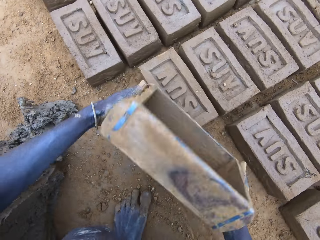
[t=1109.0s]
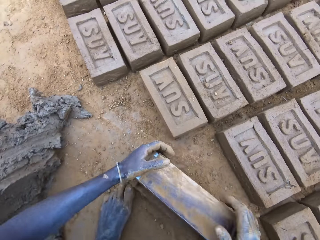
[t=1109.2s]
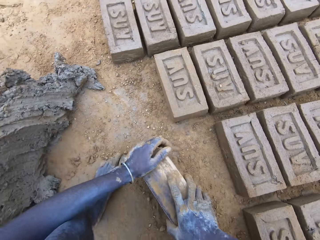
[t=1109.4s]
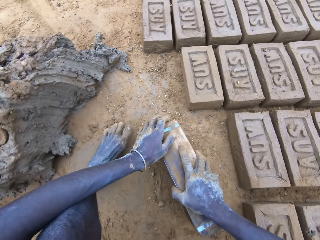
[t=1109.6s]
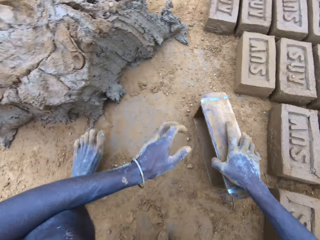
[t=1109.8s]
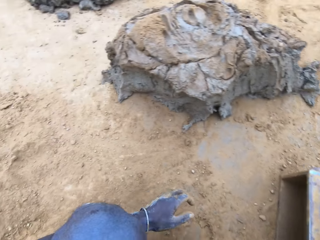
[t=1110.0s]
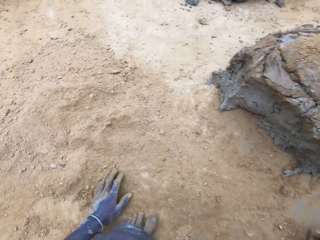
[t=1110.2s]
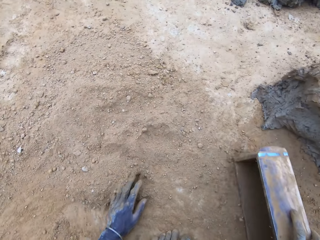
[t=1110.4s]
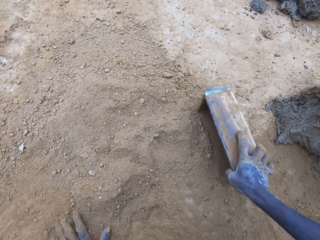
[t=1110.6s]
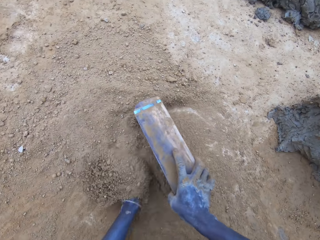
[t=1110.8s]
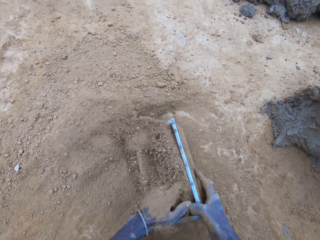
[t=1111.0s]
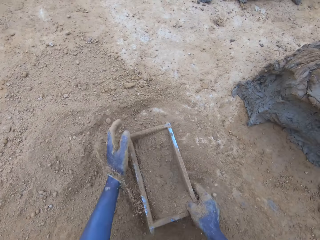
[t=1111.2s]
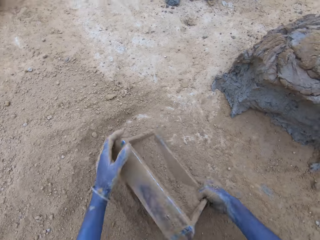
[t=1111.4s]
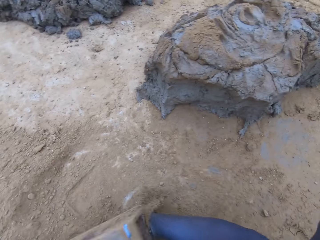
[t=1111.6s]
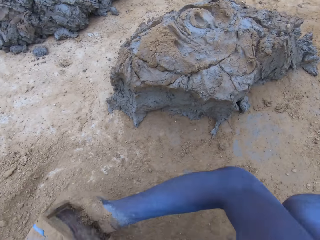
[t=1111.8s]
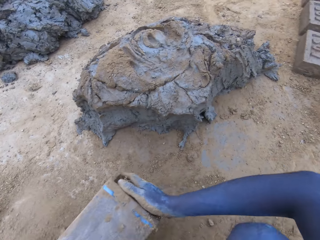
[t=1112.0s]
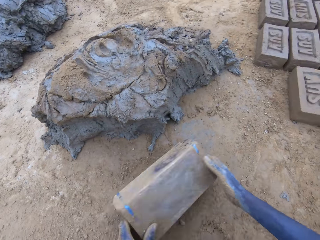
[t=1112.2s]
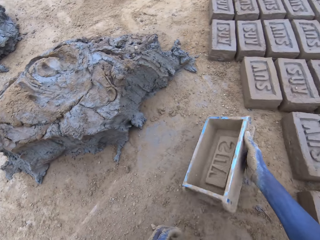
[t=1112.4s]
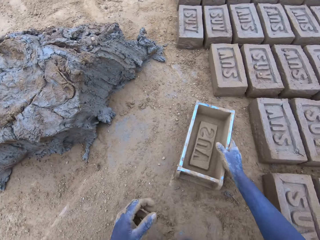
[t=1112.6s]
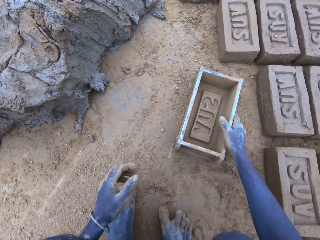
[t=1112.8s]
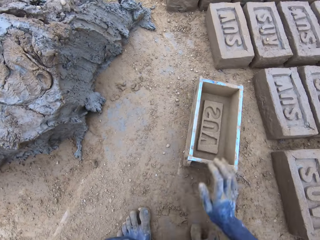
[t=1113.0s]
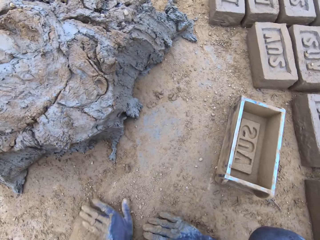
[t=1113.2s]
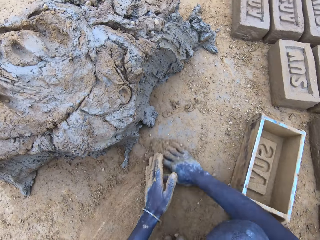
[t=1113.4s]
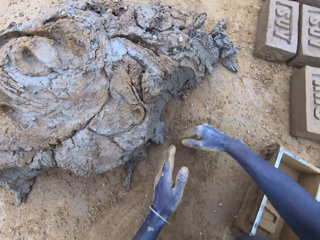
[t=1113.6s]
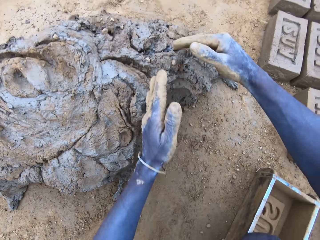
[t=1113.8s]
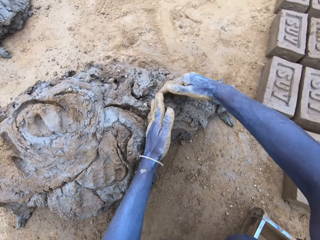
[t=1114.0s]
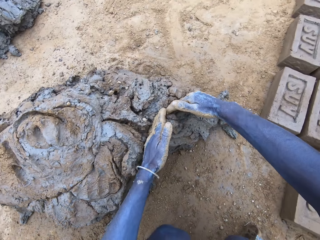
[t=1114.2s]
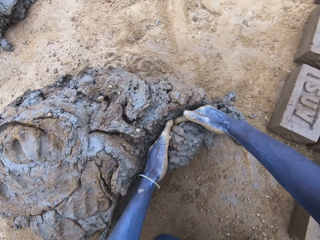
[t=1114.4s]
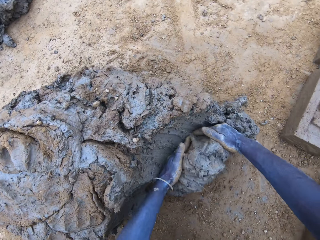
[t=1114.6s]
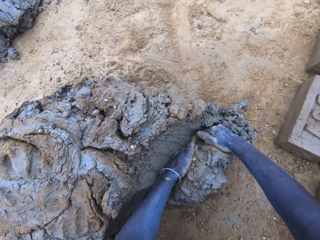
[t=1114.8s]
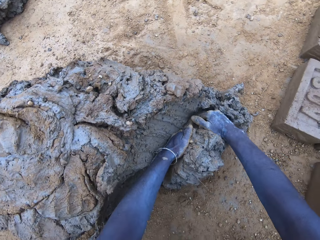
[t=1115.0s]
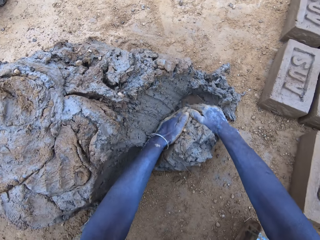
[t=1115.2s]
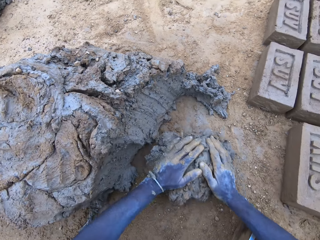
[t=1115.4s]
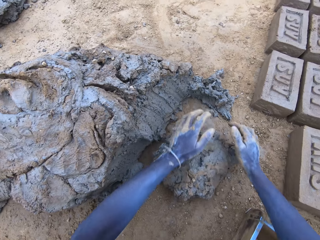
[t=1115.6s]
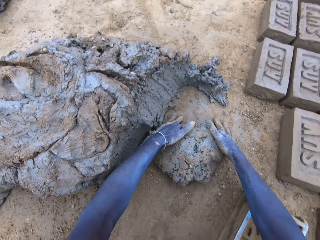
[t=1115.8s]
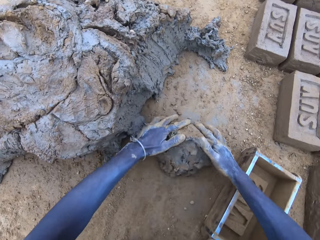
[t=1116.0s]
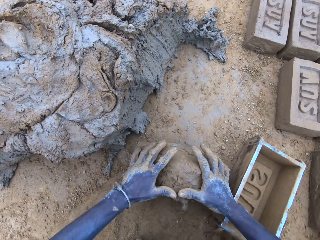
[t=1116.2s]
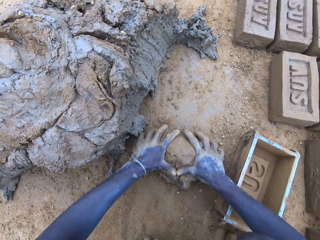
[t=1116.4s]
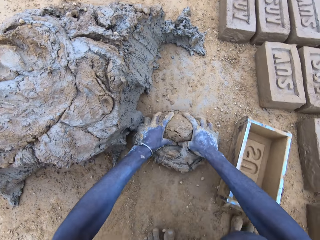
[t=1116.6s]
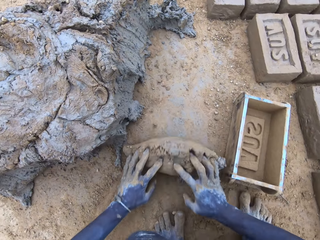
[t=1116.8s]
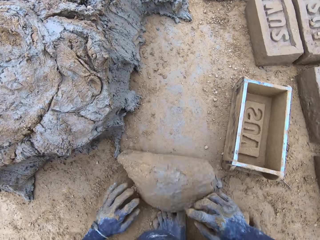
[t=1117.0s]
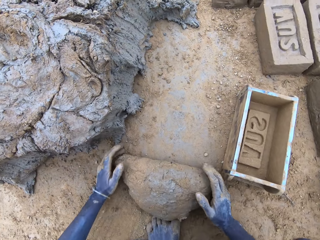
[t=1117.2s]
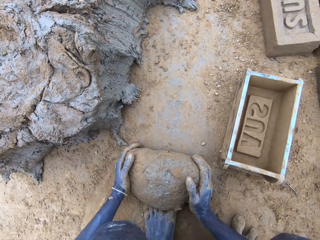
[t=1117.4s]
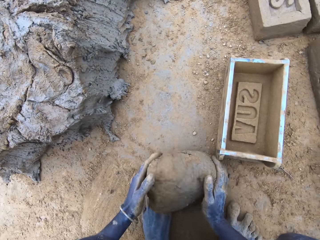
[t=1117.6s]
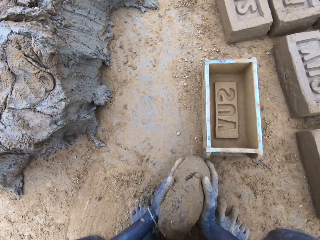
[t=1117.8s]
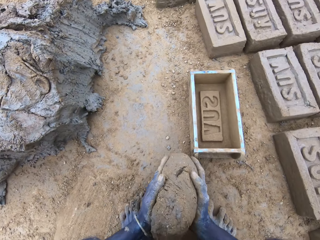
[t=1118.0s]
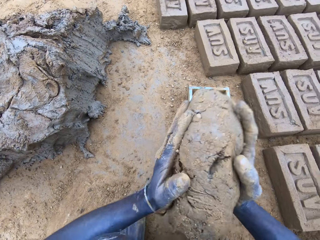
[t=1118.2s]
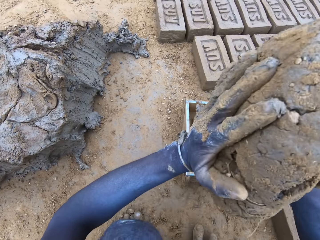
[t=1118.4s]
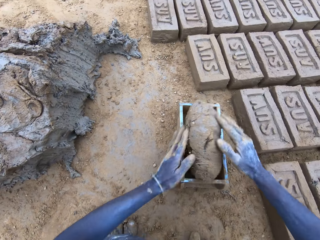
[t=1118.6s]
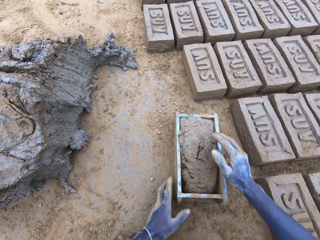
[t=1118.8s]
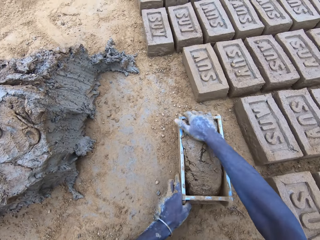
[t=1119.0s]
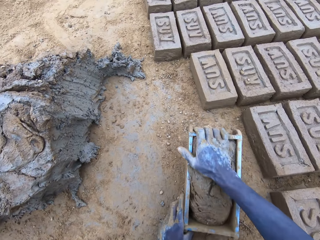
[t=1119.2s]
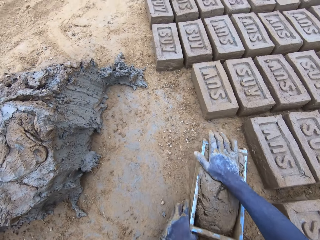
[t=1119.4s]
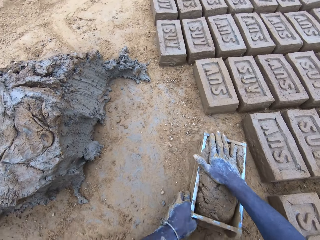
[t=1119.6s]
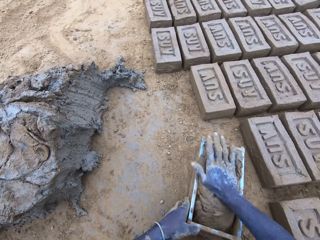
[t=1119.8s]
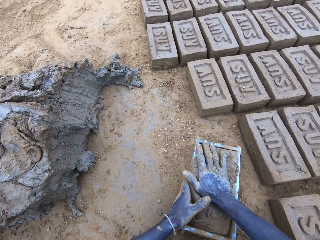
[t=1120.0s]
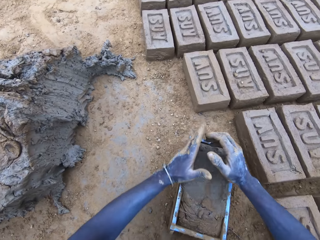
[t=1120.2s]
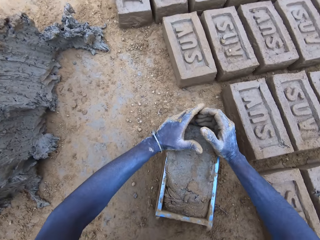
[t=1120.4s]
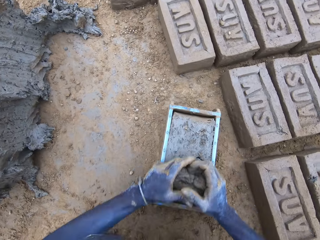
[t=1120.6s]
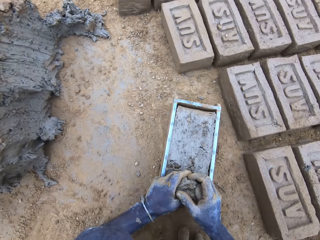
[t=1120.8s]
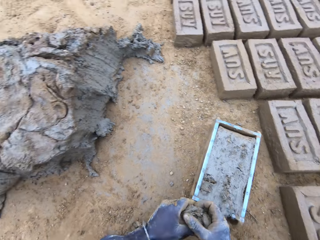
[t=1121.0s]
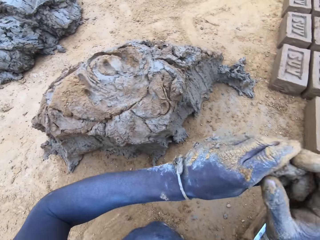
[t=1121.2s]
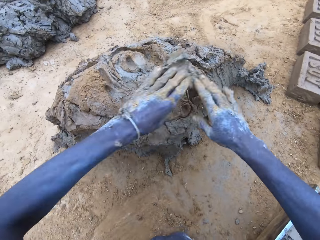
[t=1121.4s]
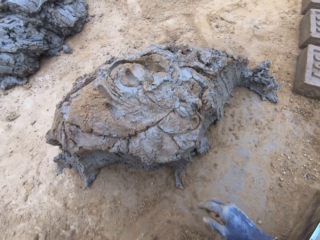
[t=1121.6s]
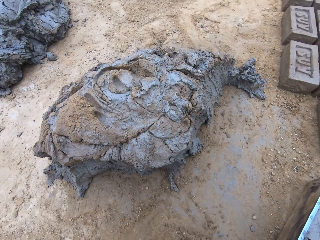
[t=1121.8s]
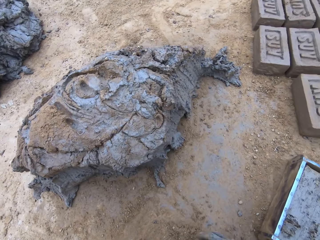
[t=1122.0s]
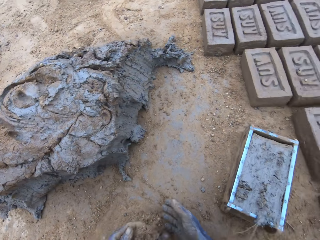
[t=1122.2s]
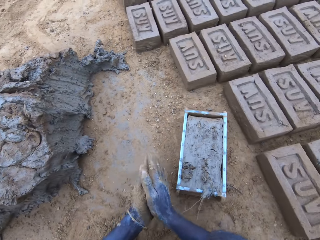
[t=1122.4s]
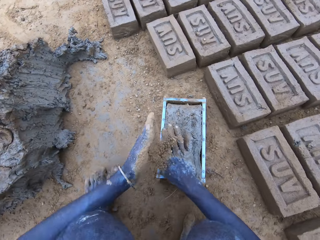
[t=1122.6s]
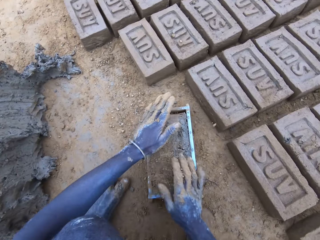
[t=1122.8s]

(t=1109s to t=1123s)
The camera wearer flips back the wooden brick moulder or brickmould and produces a mud brick. They put soil in the wooden brick moulder. They pour the soil from the brickmould on the ground. They put the wooden brick moulder on the ground. They scoop mud. They cut the mud with a hand and roll the mud on the ground. They put the mud in the wooden brick moulder. They press the mud in the wooden brick moulder. They remove the excess mud from the wooden brick moulder. They throw the mud on the pile of mud.

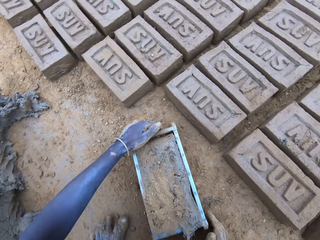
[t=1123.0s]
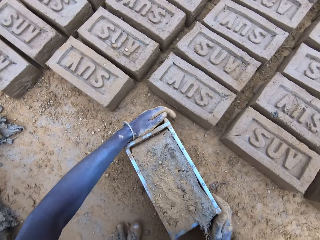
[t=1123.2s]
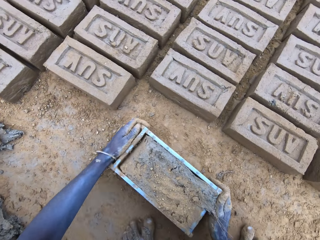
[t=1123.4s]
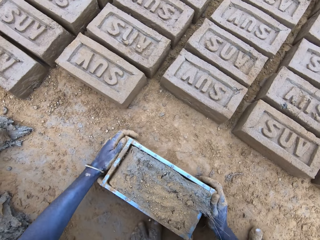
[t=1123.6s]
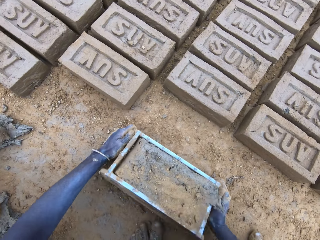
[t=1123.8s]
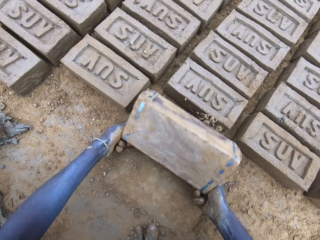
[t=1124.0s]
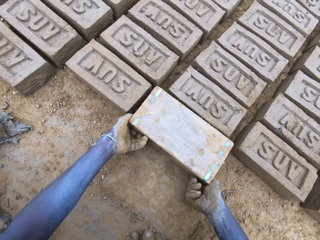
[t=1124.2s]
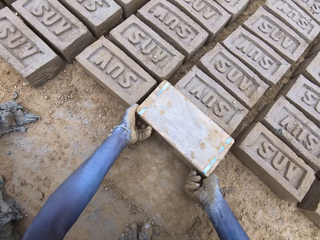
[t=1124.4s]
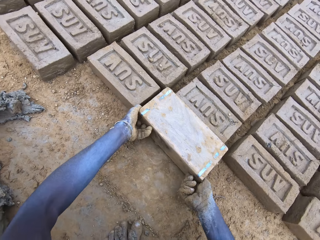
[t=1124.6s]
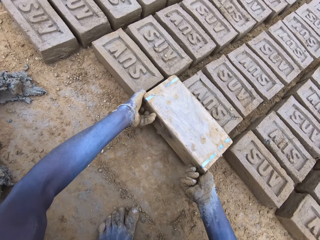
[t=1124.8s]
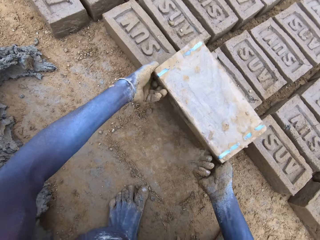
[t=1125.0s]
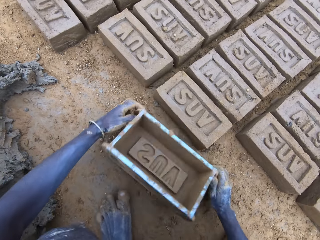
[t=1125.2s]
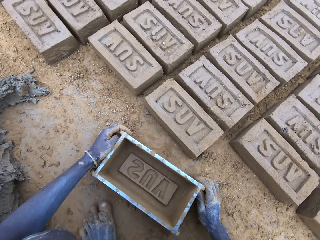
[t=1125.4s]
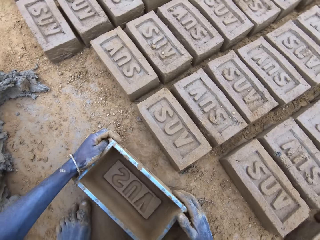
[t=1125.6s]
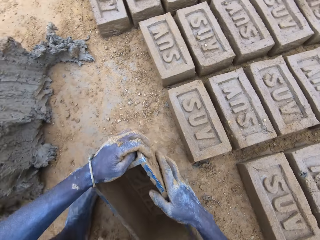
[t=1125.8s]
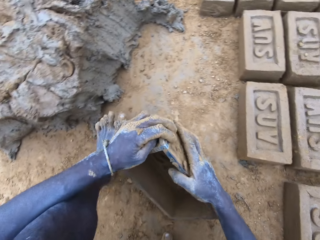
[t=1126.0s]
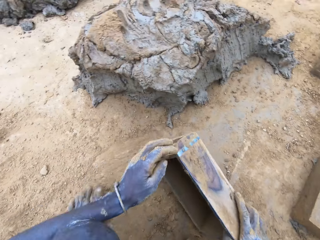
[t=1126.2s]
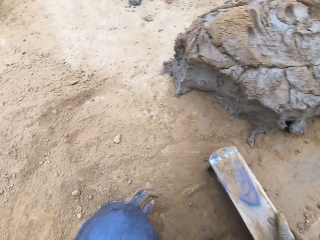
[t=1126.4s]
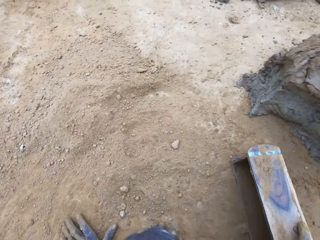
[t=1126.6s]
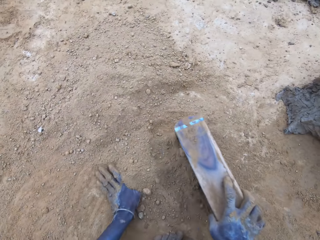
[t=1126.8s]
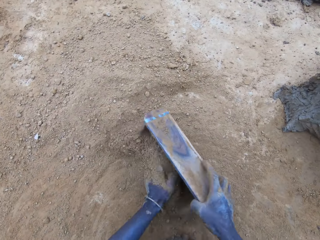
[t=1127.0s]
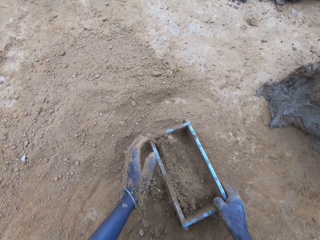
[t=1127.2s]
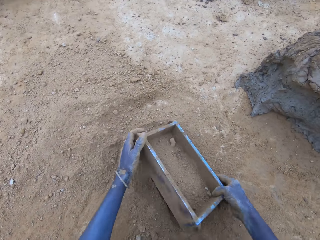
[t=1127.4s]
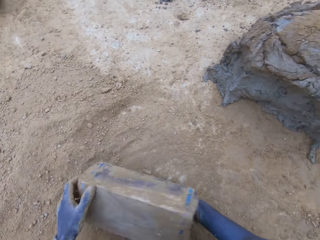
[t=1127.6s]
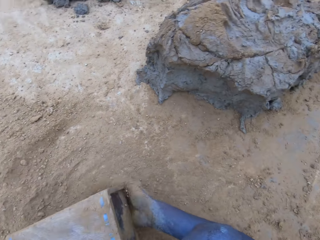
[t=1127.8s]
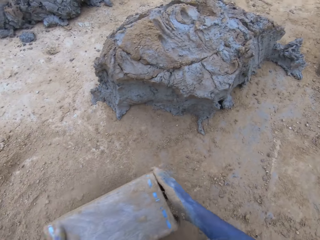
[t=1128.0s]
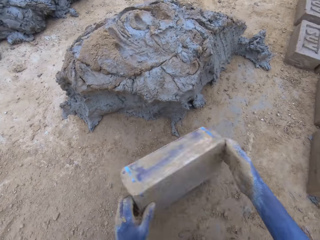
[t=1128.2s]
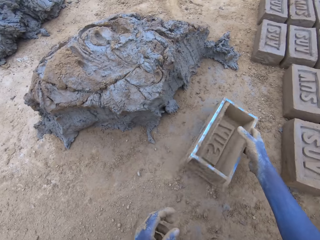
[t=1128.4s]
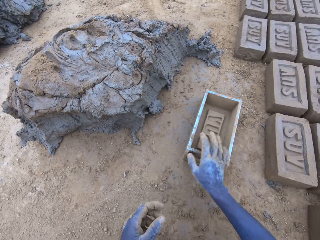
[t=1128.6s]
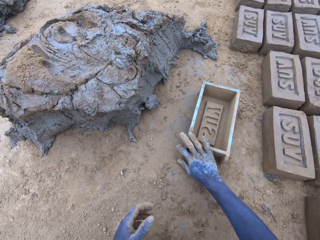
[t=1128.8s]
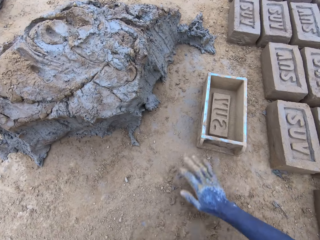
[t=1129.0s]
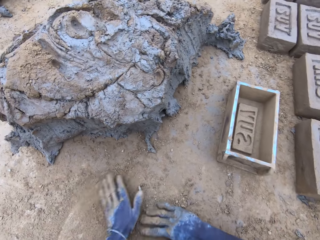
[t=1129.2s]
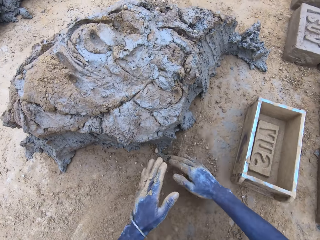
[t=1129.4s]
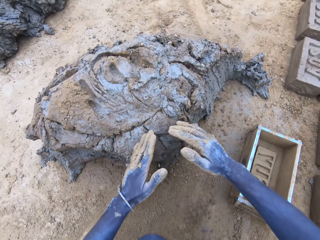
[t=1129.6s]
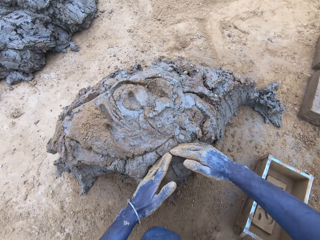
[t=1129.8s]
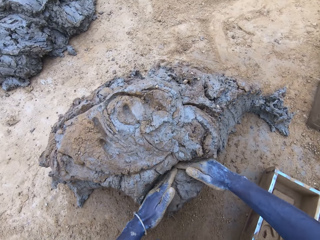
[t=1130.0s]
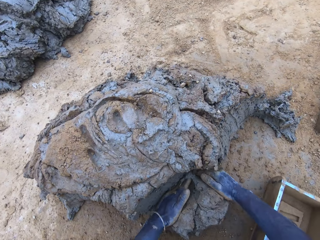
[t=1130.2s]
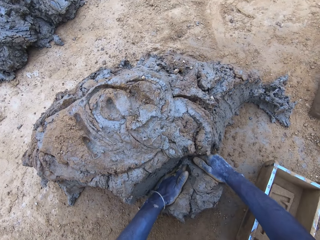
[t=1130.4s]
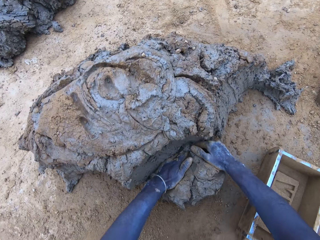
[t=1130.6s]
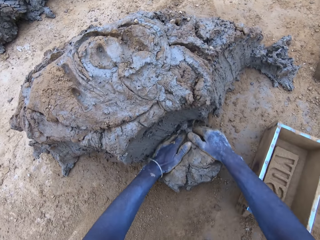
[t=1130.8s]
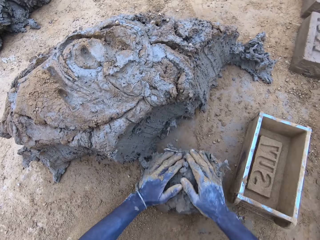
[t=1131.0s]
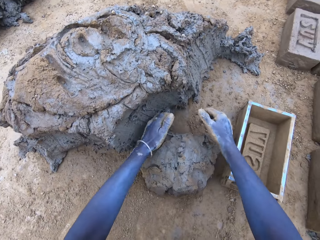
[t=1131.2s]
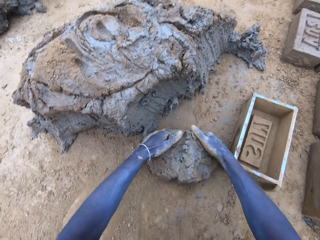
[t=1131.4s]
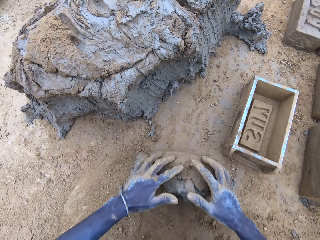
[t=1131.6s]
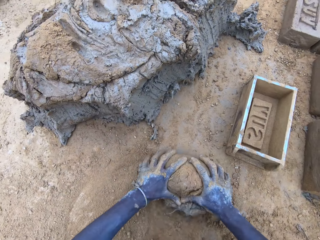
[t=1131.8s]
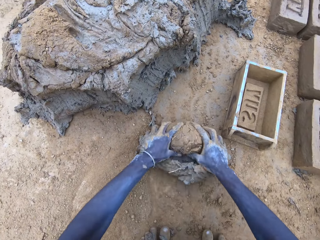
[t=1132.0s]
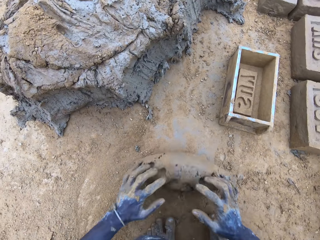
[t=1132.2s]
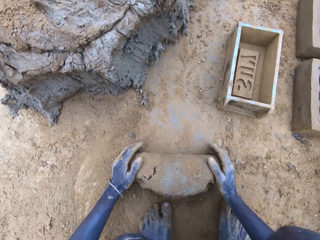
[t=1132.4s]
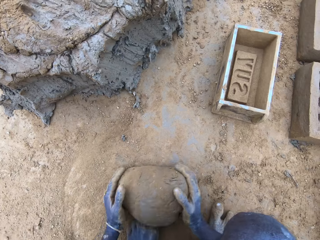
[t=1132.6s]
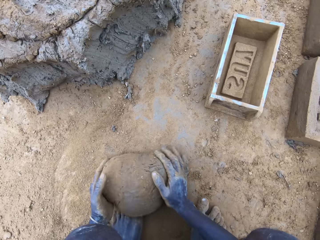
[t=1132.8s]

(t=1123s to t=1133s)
The camera wearer pours the mud in the brickmould or wooden brick moulder on the ground. They turn the wooden brick moulder upside down. They flip back the wooden brick moulder and produce a mud brick. They put soil in the wooden brick moulder. They pour the soil from the brickmould on the ground. They put the wooden brick moulder on the ground. They scoop mud. They cut the mud with a hand and roll the mud on the ground.
